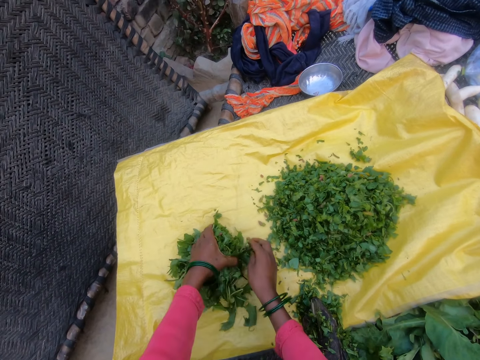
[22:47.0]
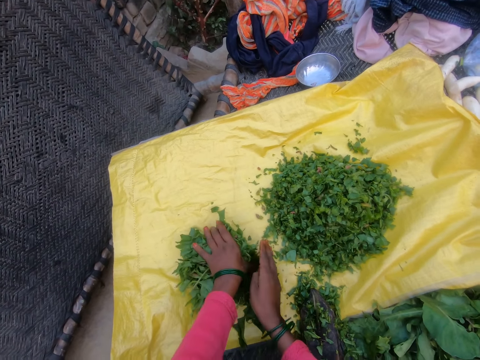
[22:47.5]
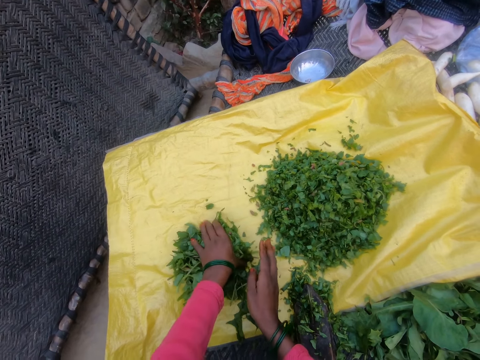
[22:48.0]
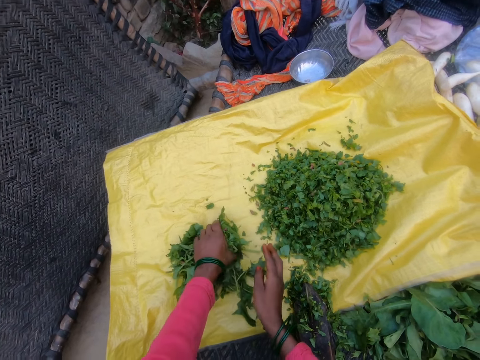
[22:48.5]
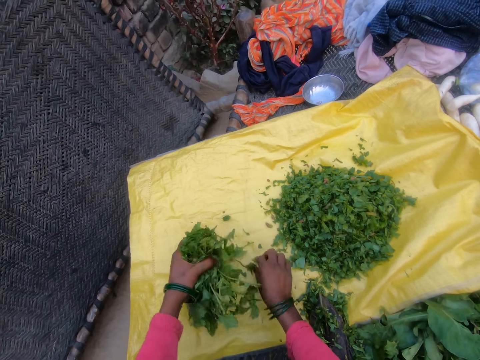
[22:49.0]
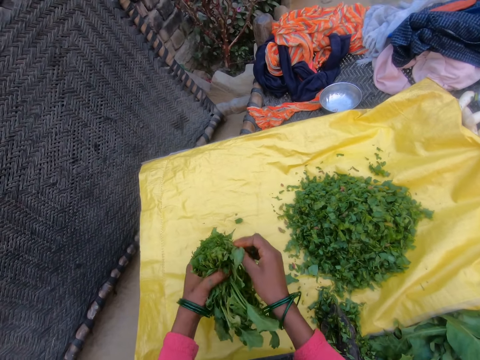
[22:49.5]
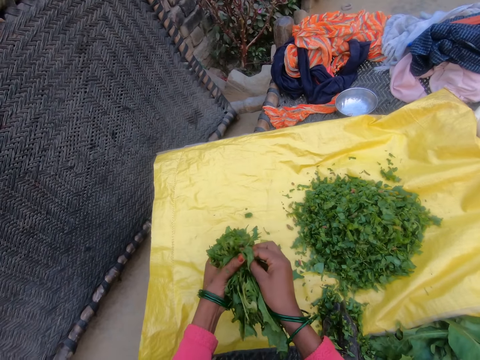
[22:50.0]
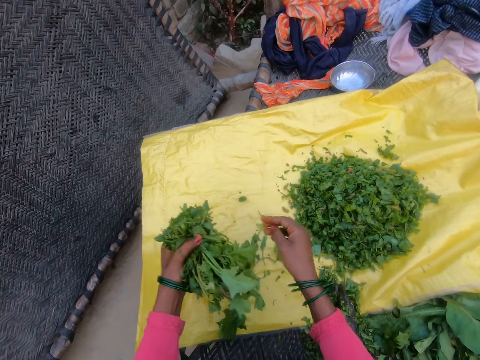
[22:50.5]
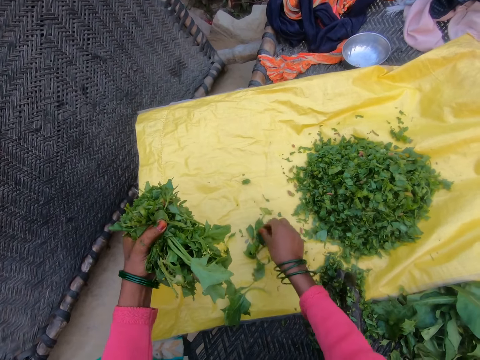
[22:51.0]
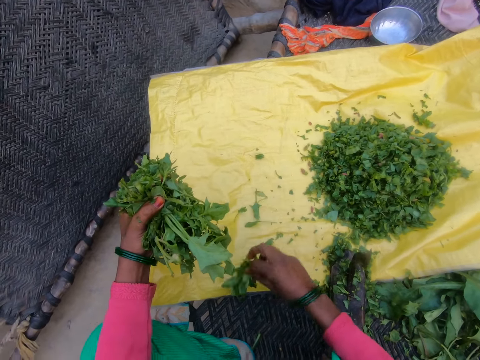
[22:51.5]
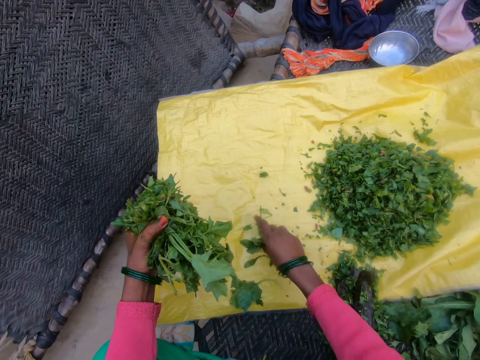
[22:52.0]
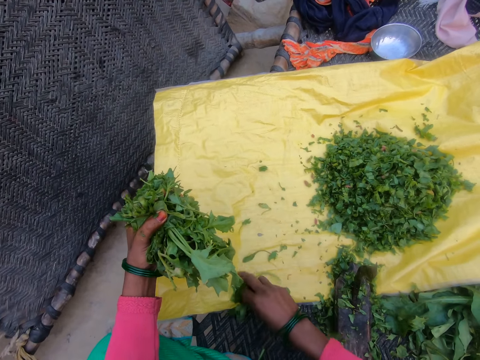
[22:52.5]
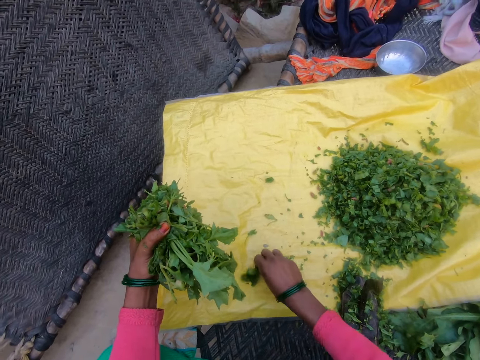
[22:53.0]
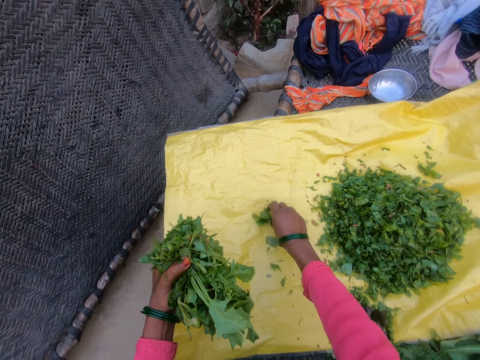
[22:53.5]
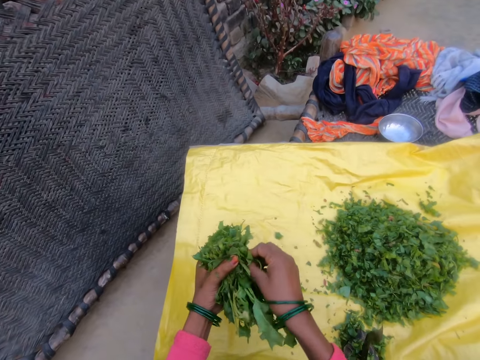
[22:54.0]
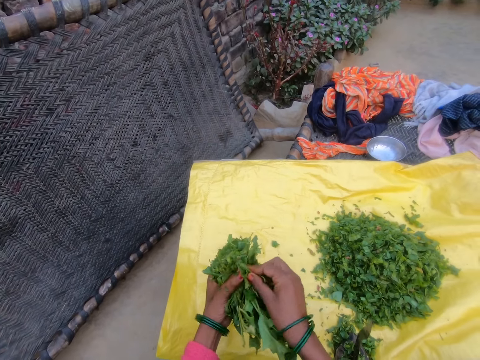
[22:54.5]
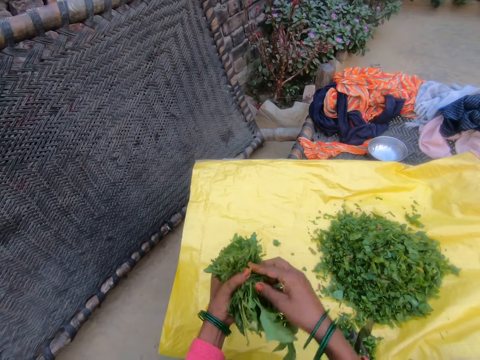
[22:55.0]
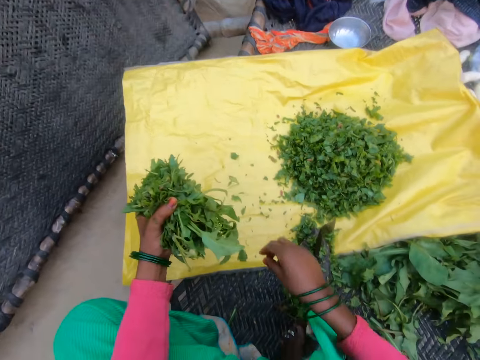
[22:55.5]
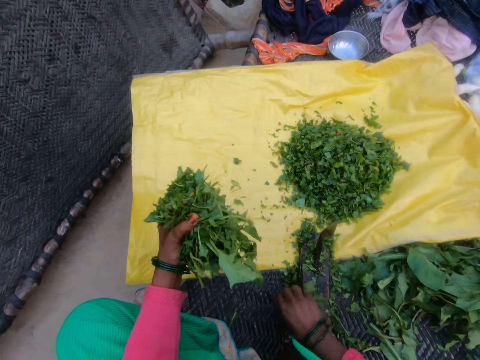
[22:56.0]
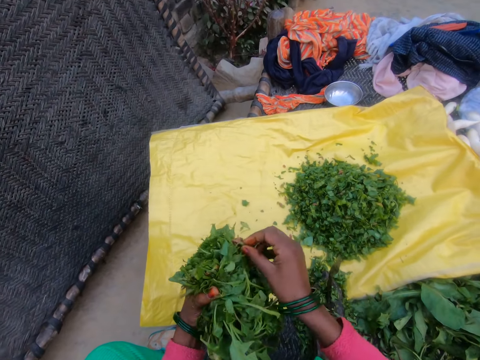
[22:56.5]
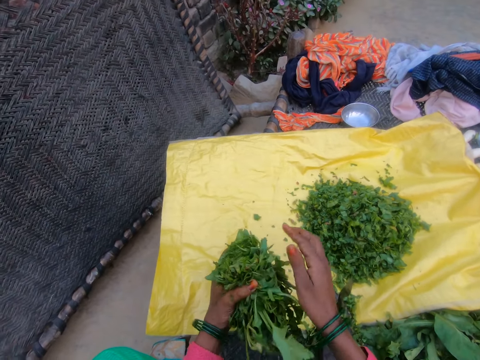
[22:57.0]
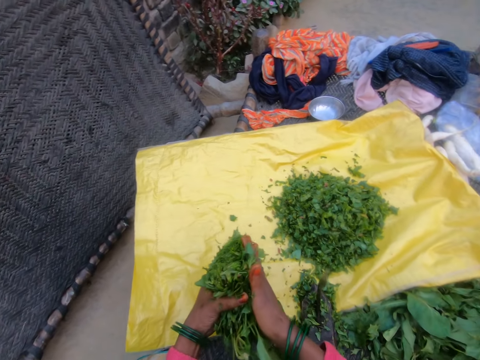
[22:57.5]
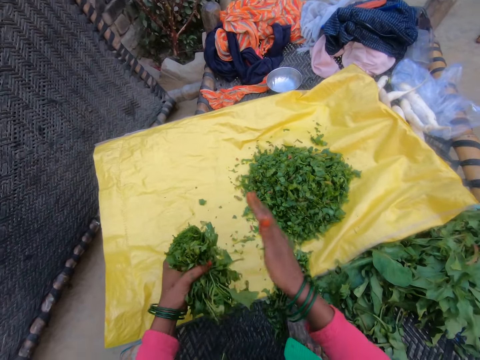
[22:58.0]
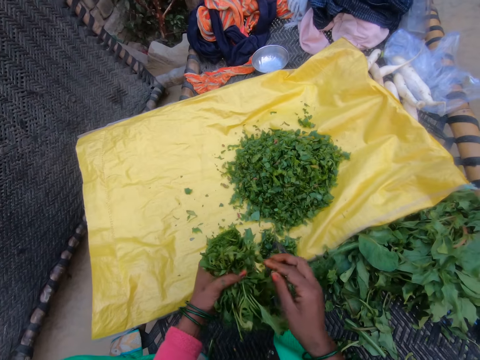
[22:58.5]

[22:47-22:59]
The camera wearer gathers the other half of the cut vegetables from the sack. They hold the vegetables. They hold the vegetables again.

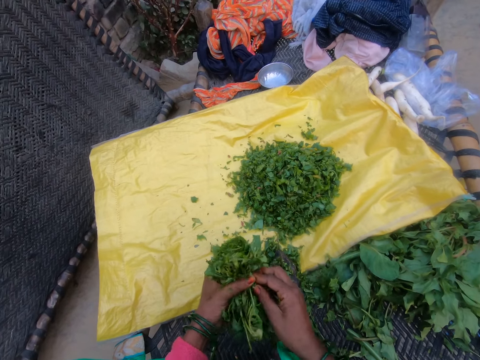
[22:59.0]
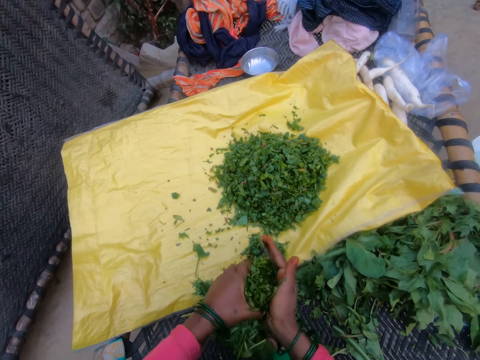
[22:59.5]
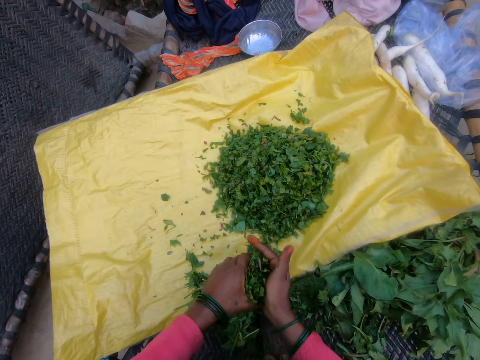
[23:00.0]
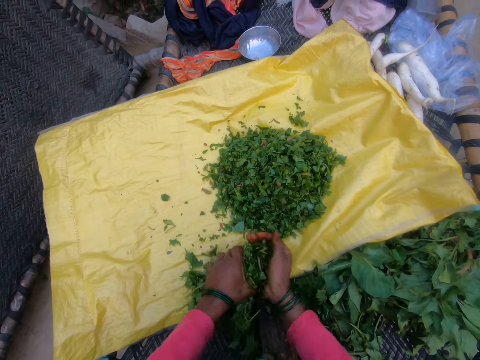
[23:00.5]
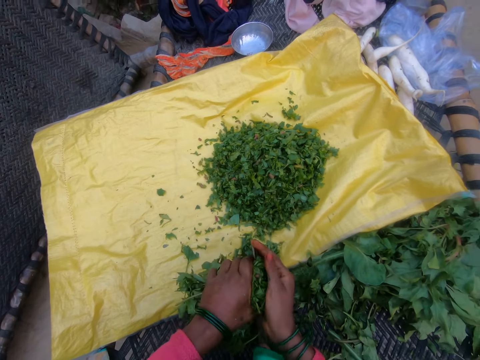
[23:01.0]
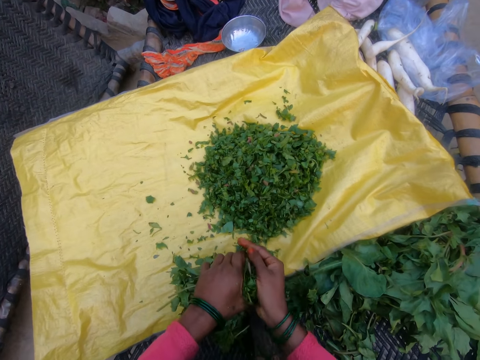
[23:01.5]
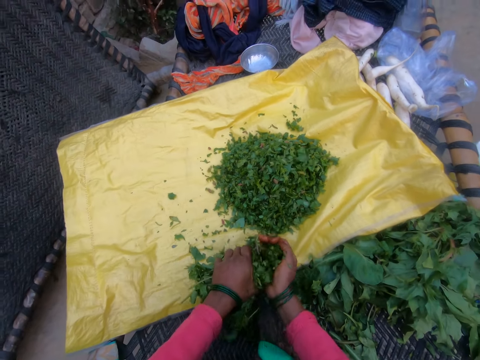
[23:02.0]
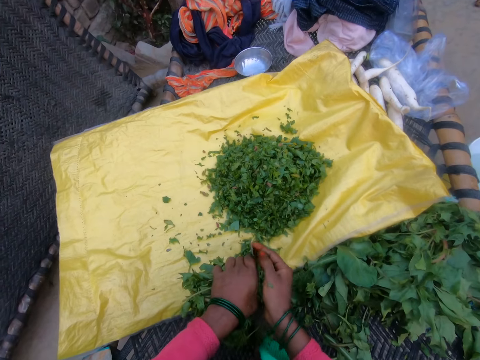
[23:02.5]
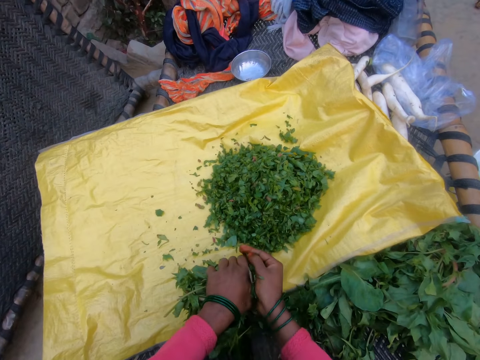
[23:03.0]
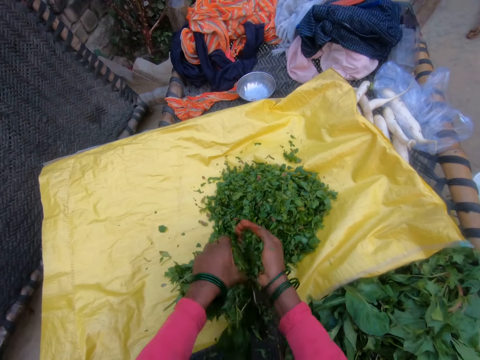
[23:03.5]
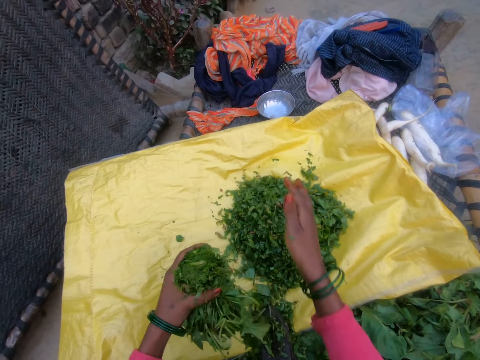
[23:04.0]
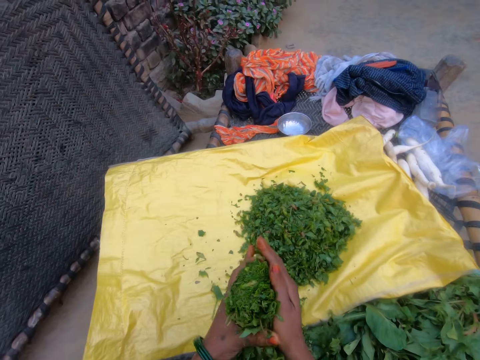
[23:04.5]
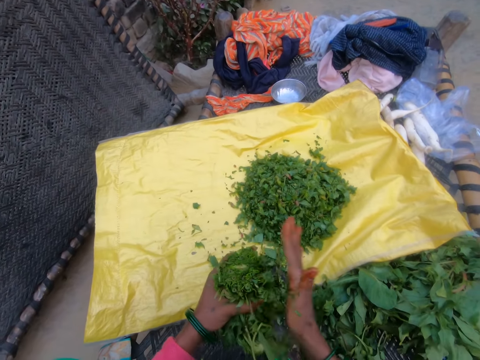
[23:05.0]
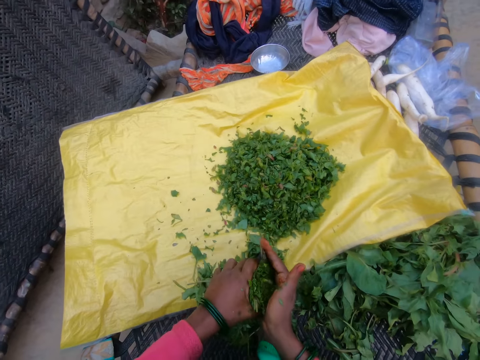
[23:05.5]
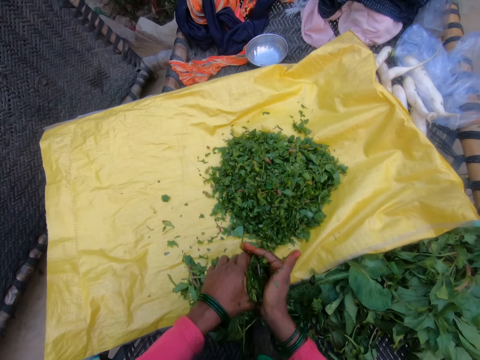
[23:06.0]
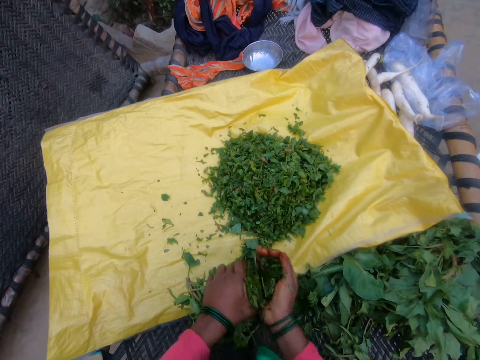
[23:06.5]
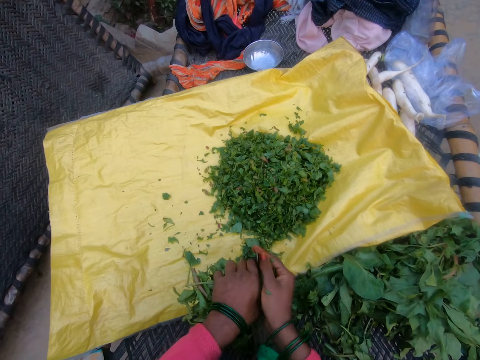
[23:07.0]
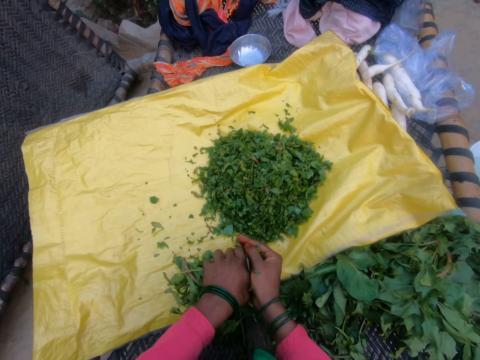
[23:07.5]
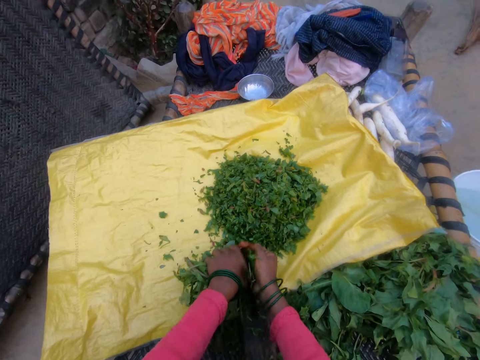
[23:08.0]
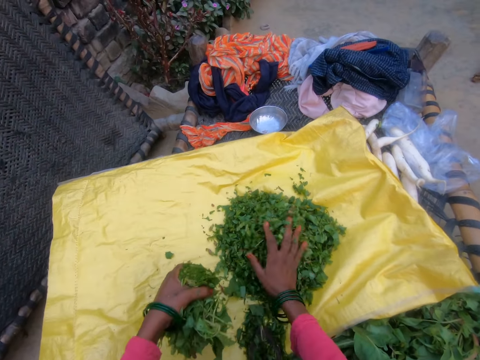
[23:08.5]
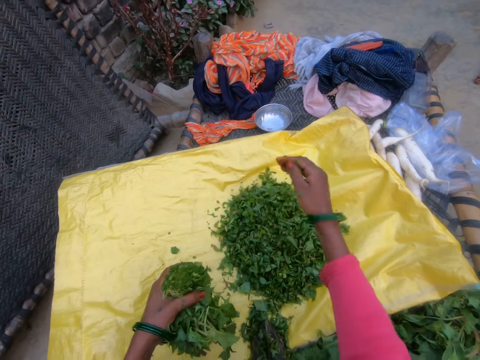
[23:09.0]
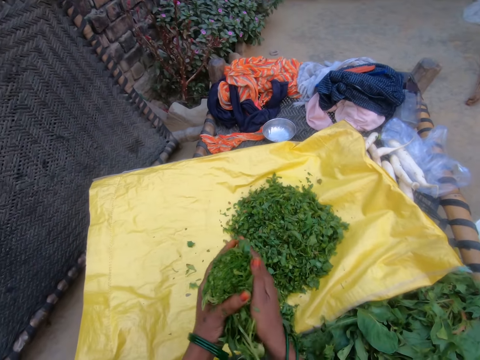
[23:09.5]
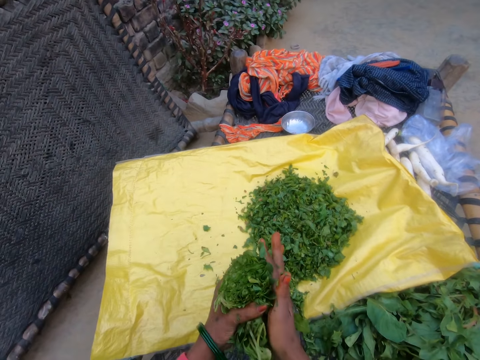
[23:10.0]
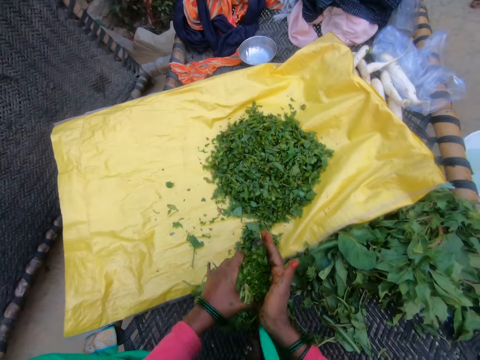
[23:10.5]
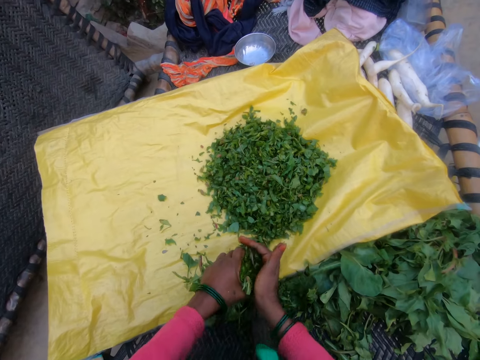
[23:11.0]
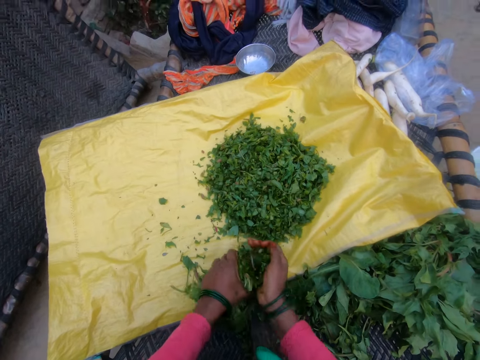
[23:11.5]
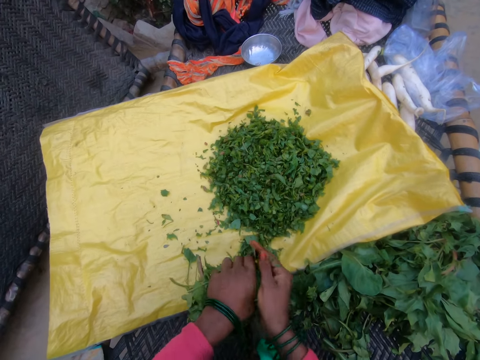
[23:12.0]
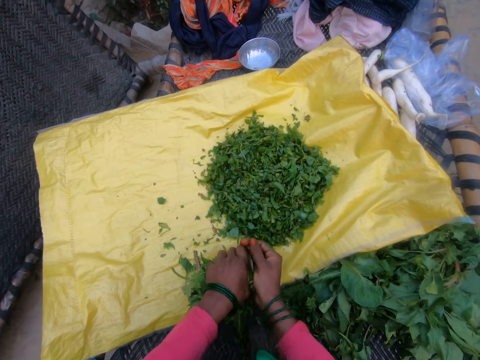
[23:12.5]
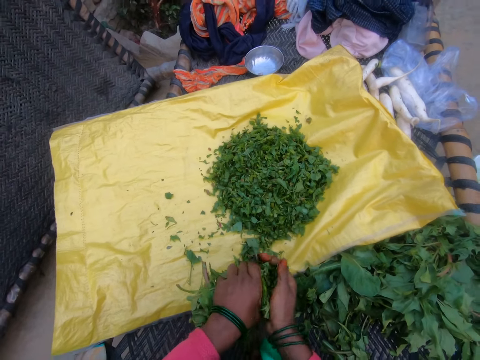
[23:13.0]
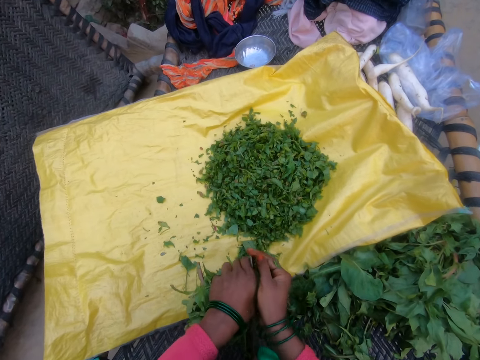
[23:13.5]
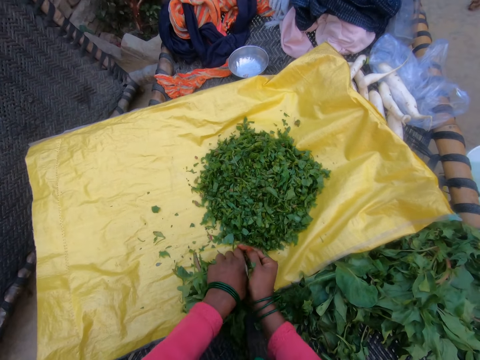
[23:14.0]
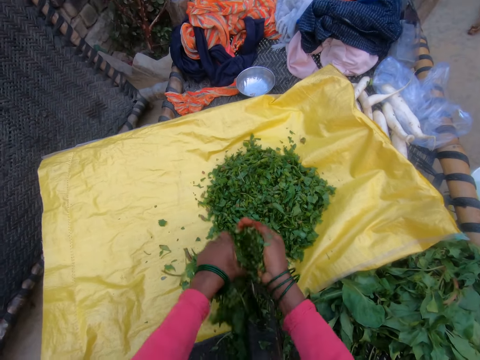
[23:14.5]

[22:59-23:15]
The camera wearer cuts the gathered vegetable with the cutting tool. They throw the cut vegetables on the sack. They hold the vegetables. They cut the gathered vegetable with the cutting tool. They throw the cut vegetables on the sack. They cut the gathered vegetable with the cutting tool. They hold the vegetables with both hands.
